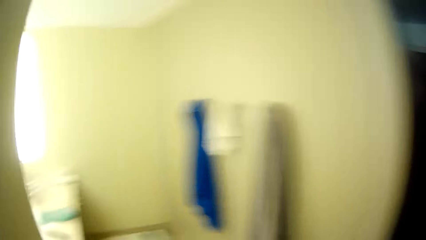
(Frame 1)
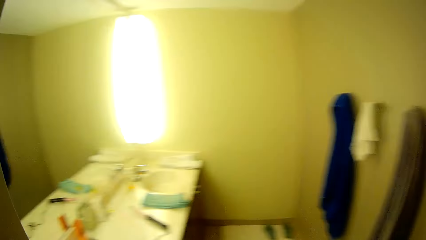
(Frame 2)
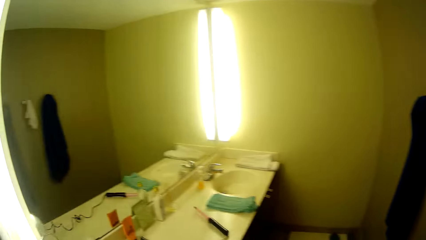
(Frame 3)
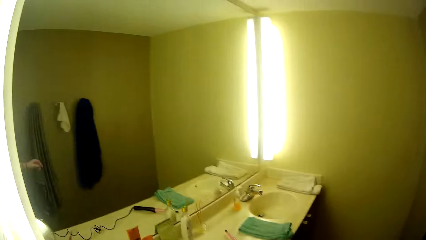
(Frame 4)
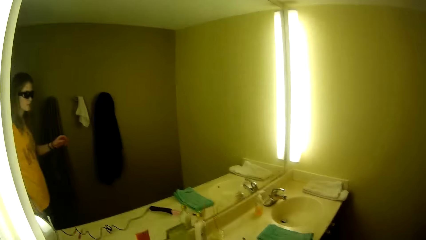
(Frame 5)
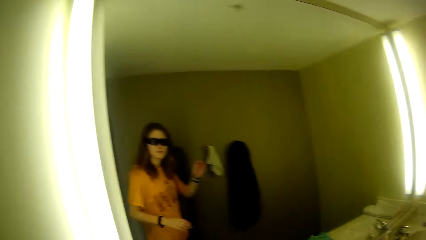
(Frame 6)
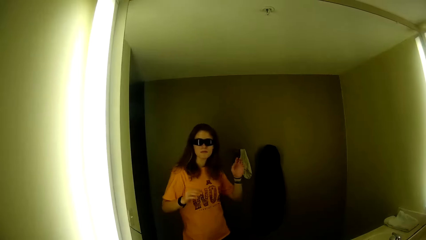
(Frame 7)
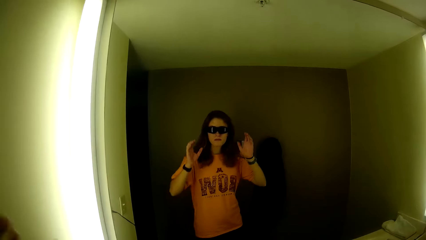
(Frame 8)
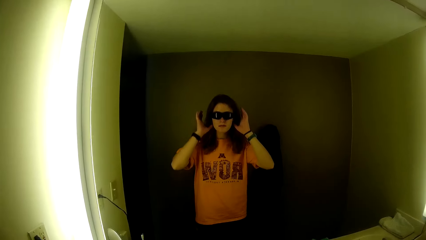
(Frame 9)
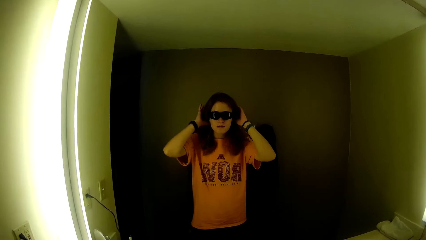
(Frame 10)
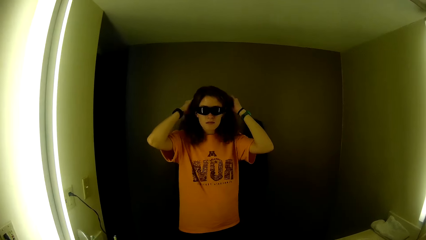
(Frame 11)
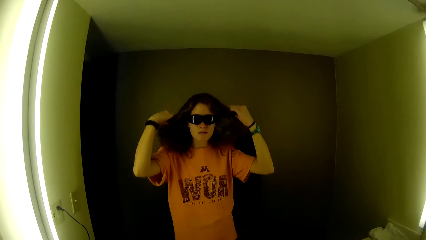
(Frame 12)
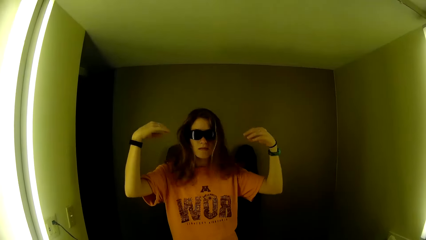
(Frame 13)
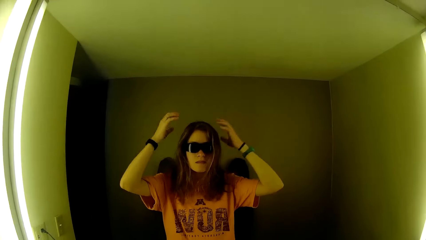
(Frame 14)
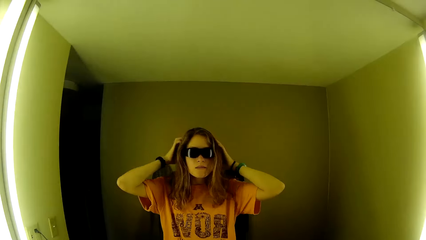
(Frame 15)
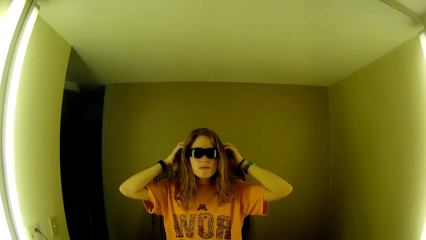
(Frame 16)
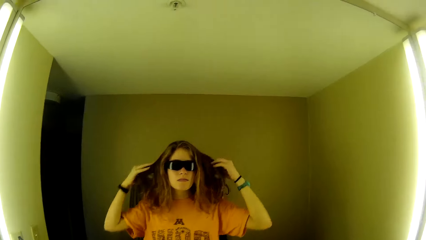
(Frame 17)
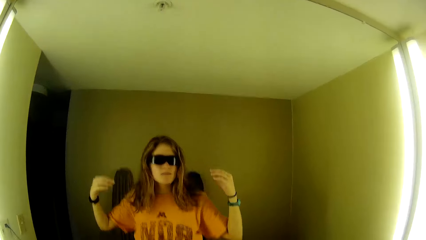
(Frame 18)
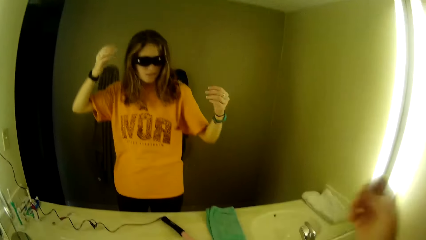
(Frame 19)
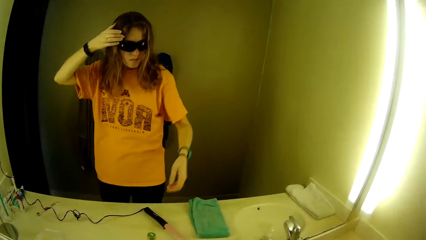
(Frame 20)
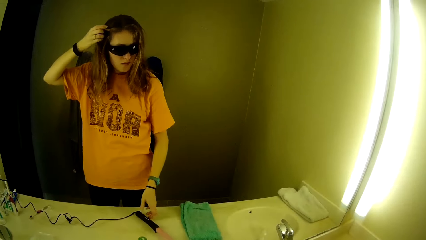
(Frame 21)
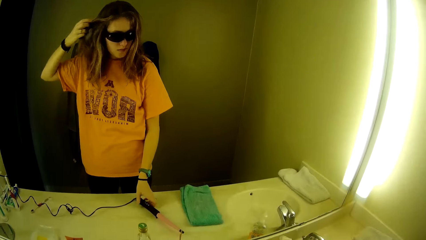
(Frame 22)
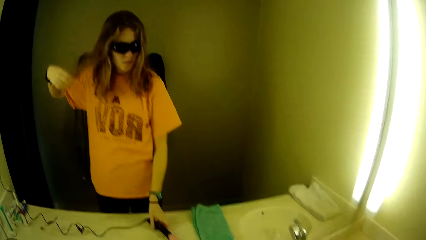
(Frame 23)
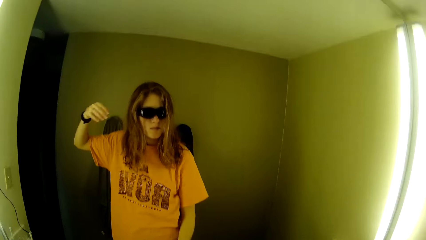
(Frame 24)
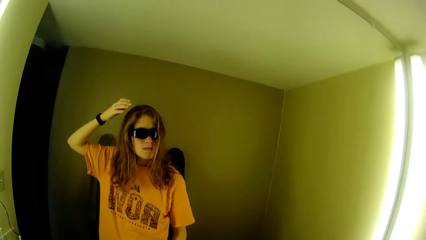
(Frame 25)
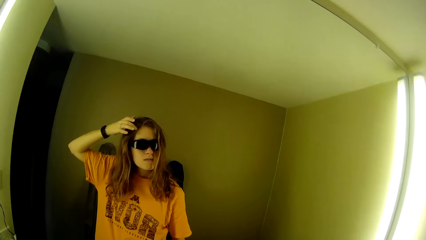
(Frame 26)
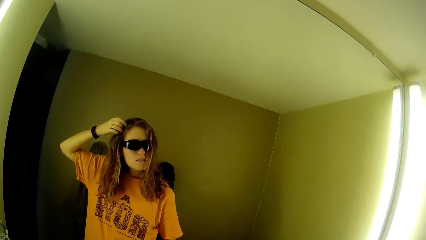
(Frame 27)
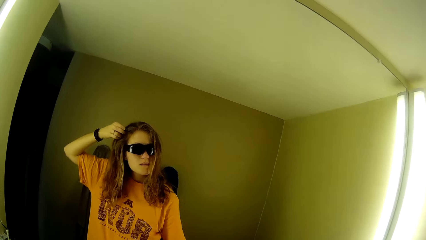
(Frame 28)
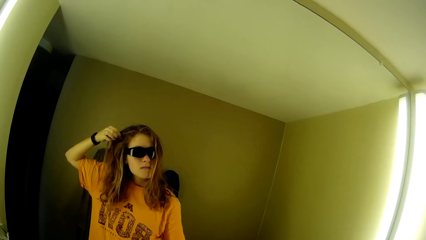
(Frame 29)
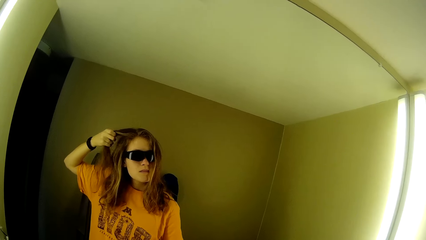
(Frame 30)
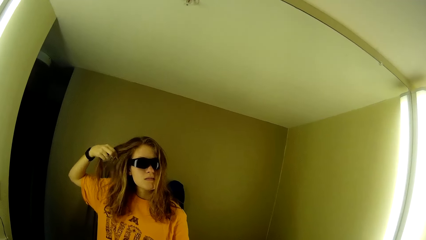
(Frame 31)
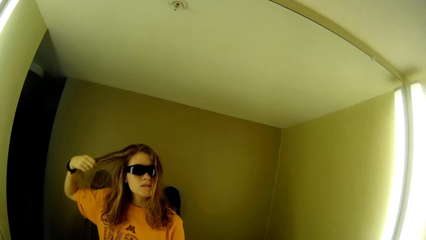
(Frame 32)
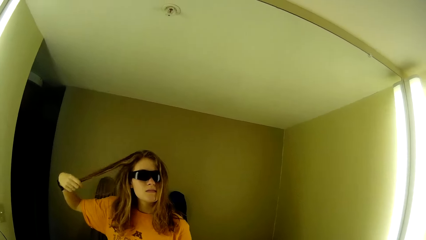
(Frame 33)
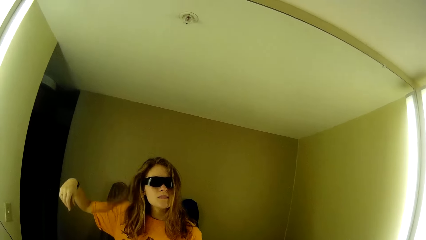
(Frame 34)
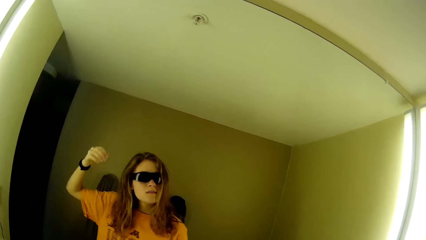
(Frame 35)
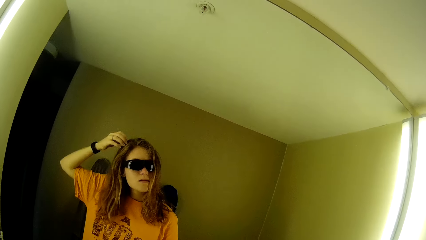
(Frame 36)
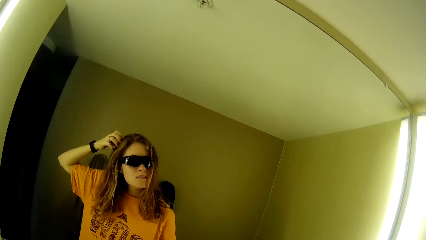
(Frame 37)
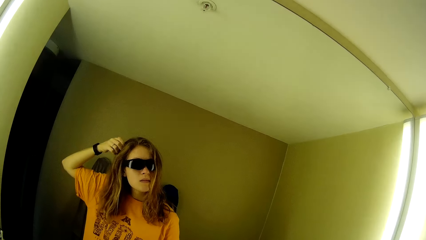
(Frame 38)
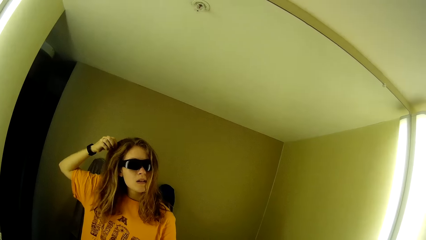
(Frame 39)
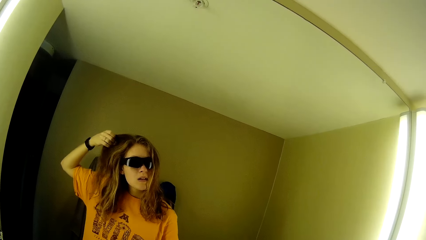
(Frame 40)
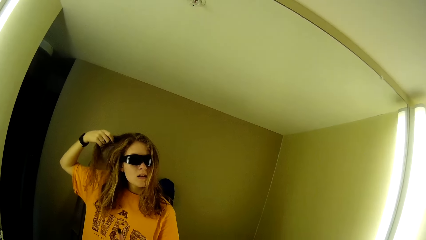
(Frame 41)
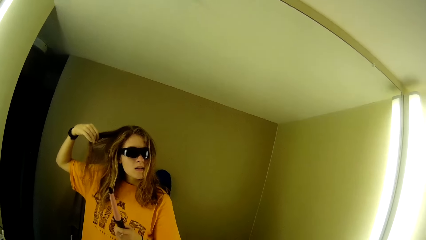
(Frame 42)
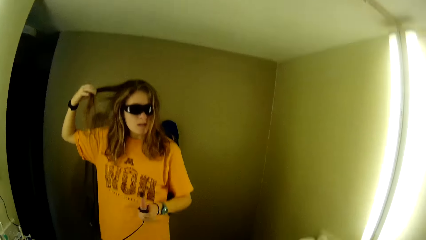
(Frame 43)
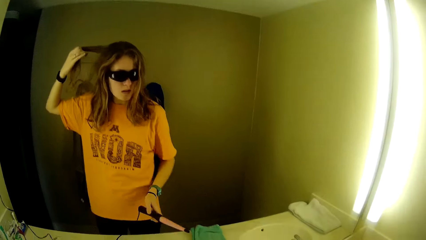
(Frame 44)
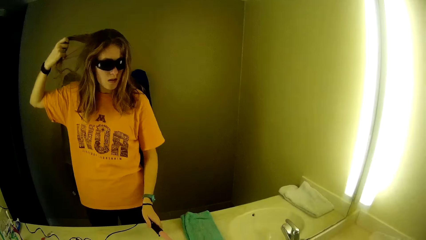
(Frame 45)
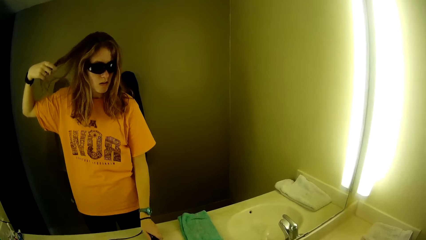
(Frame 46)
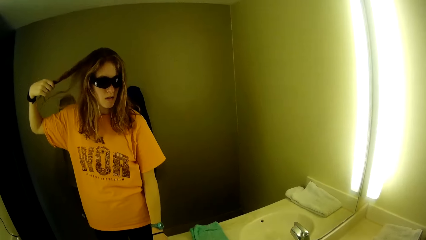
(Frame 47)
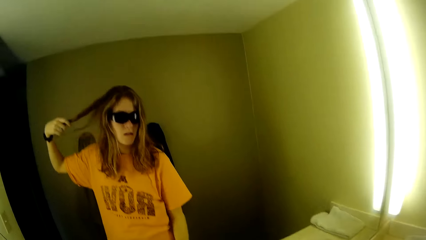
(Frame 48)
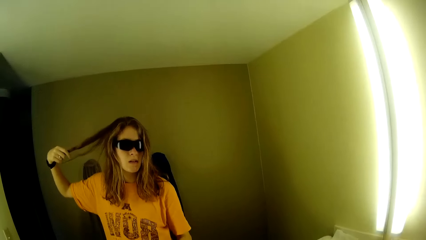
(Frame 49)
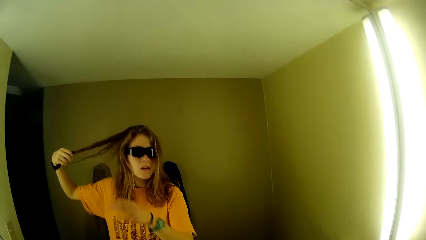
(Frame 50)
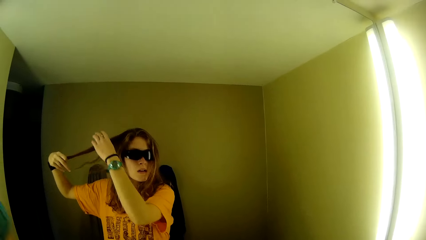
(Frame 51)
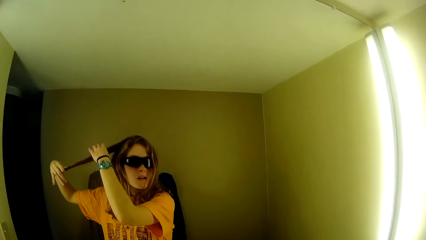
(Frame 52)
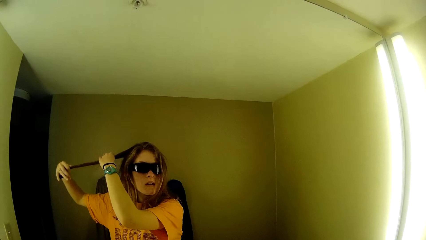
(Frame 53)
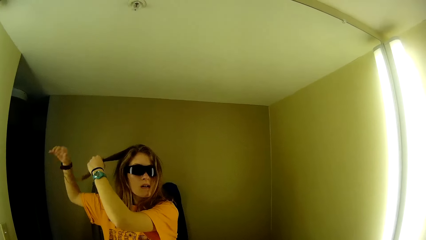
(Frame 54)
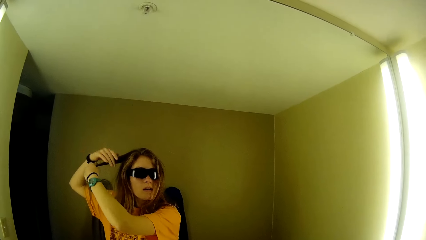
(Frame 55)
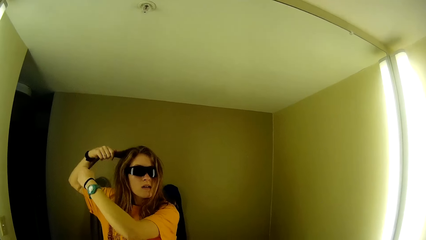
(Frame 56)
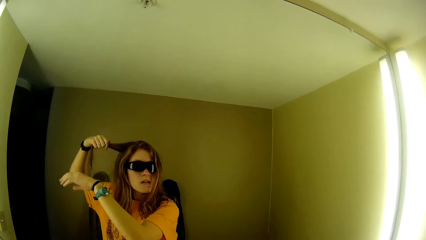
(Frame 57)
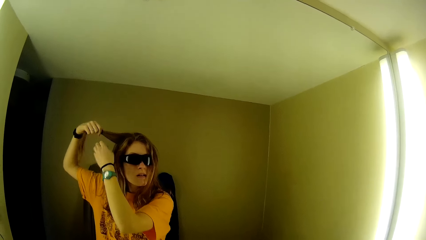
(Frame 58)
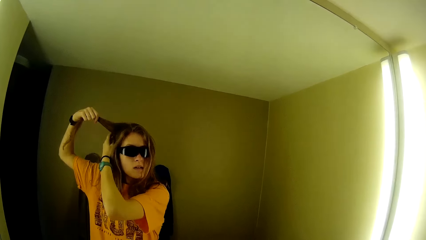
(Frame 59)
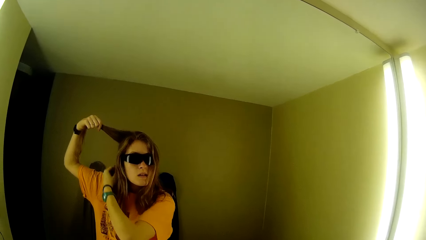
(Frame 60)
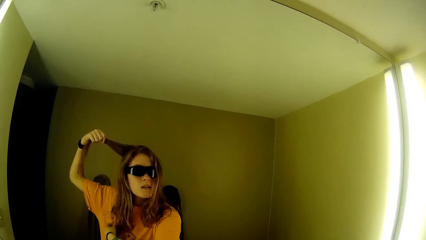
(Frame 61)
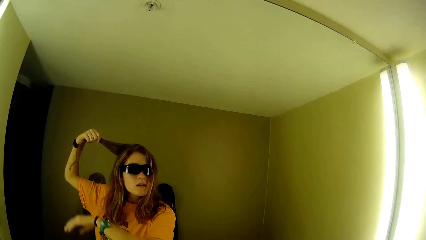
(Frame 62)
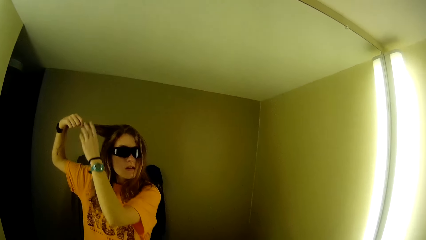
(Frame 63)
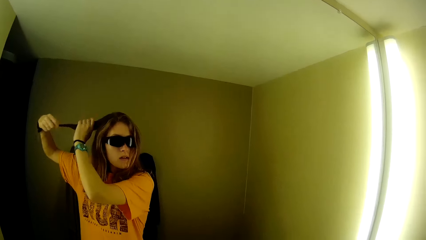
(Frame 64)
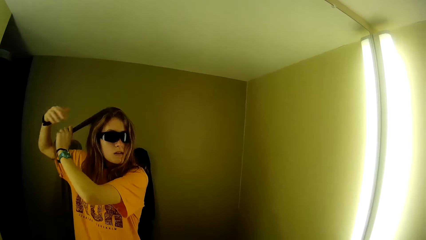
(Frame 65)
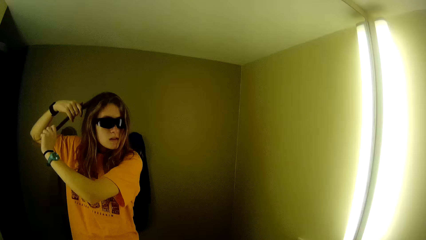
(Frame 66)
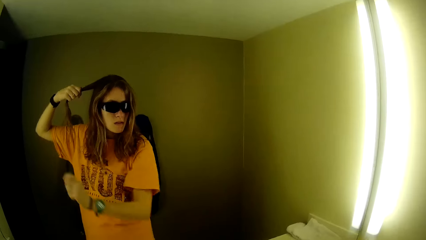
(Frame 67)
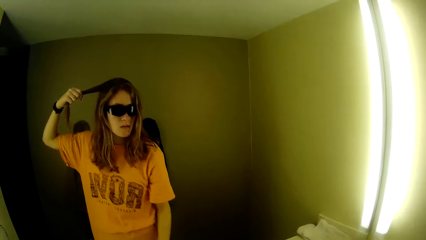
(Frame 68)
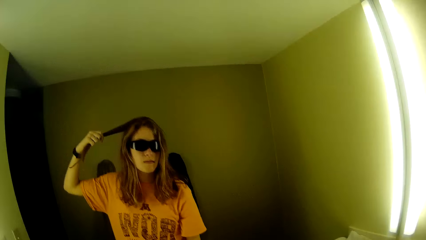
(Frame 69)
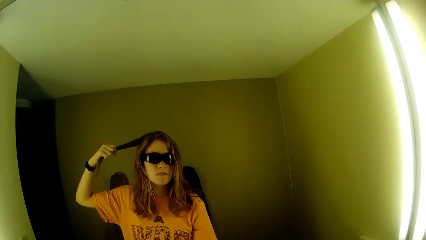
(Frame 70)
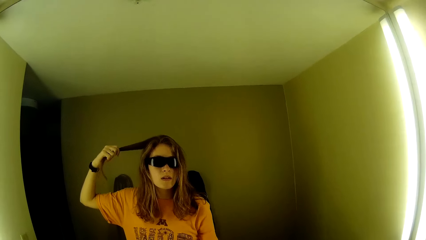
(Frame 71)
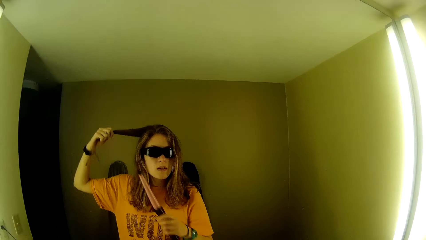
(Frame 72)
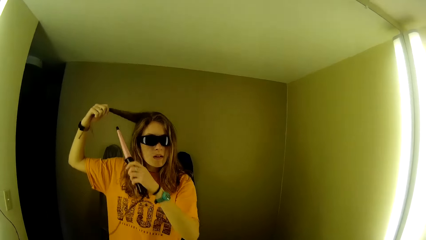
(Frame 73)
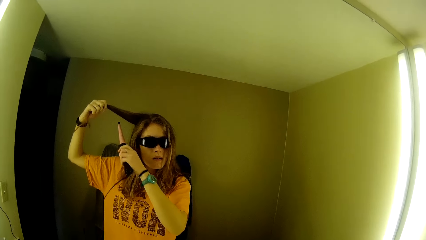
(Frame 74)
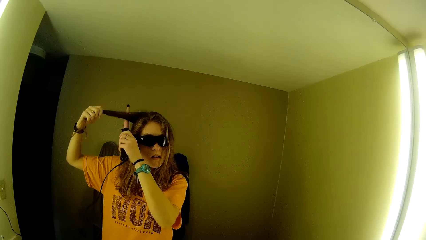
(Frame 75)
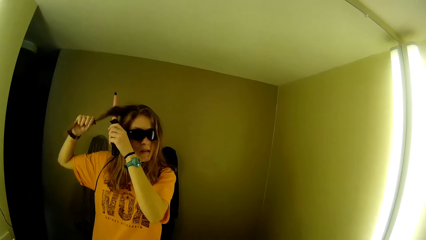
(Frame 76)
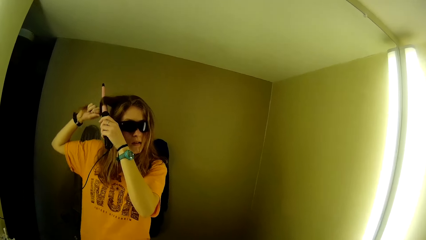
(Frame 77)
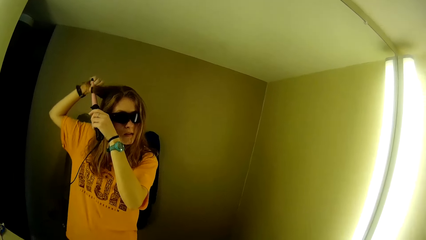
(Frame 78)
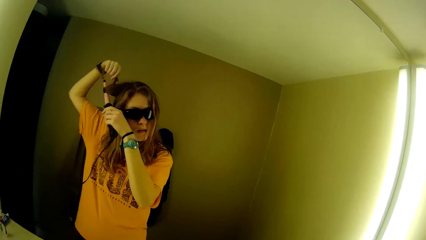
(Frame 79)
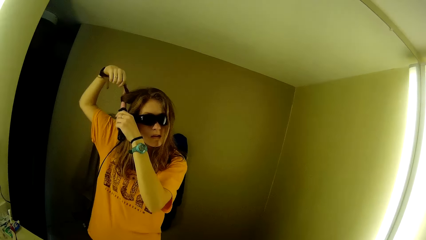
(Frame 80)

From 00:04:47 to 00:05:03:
The camera wearer curls her hair in the mirror with her hands. A woman stands beside the mirror. The woman holds her hair. The camera wearer picks up an airwrap from a table. The woman picks up a hair straightener. The camera wearer drops the airwrap from the table. The woman places the hair straightener on the table. The woman holds her hair. The woman picks up the hair straightener. The camera wearer curls her hair with the airwrap.
